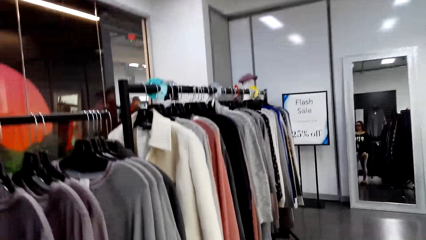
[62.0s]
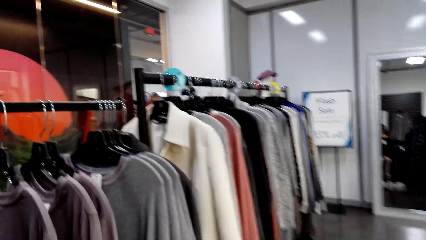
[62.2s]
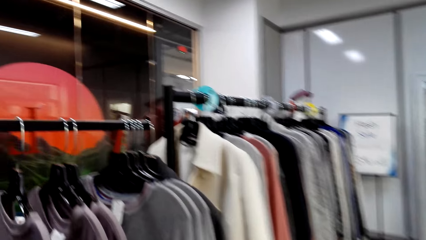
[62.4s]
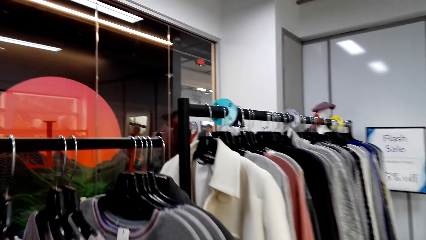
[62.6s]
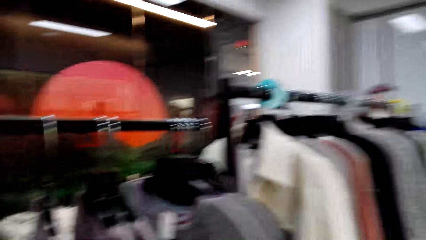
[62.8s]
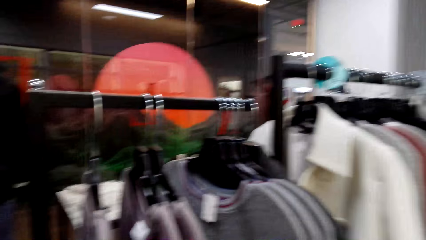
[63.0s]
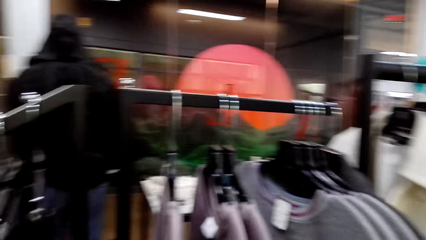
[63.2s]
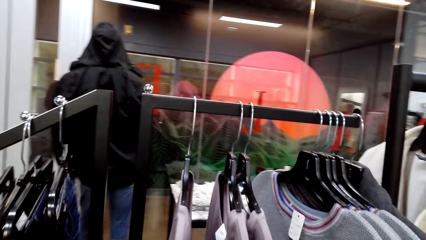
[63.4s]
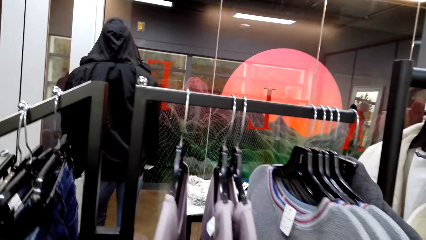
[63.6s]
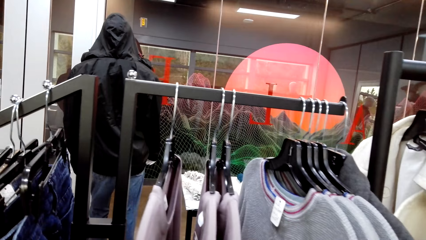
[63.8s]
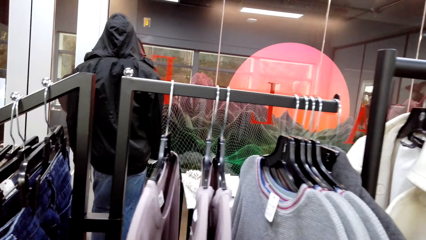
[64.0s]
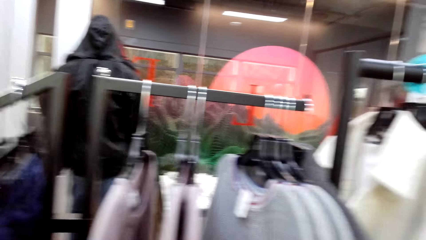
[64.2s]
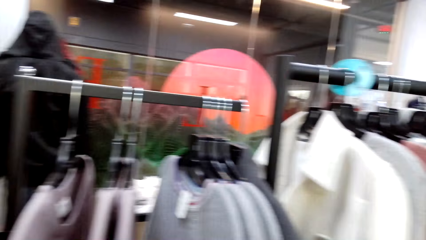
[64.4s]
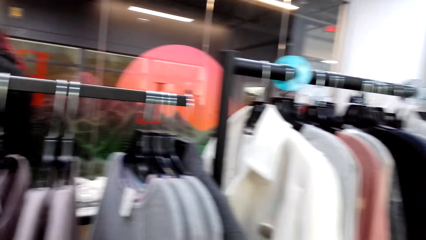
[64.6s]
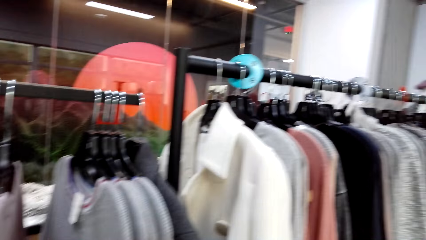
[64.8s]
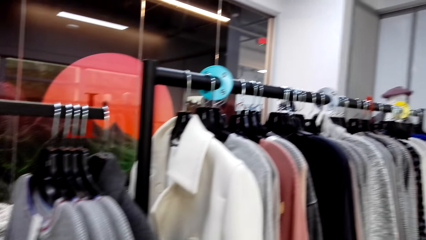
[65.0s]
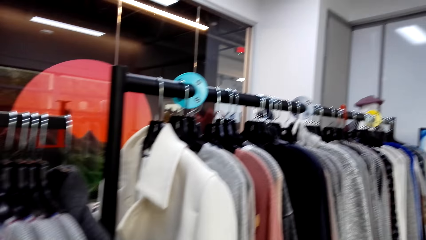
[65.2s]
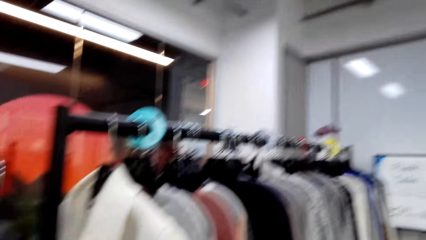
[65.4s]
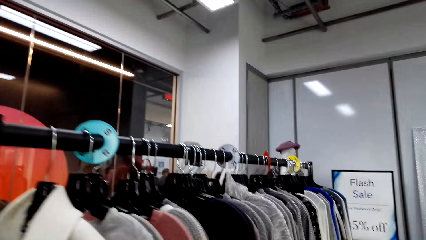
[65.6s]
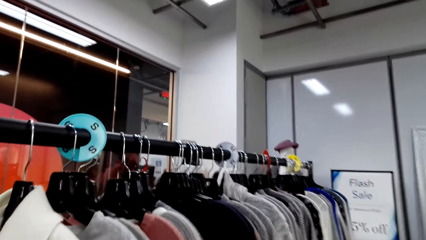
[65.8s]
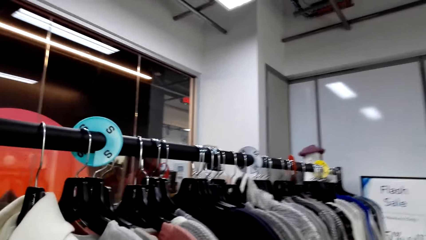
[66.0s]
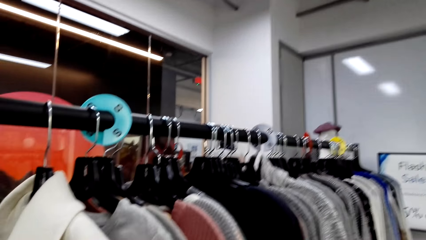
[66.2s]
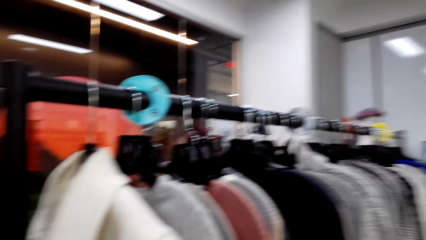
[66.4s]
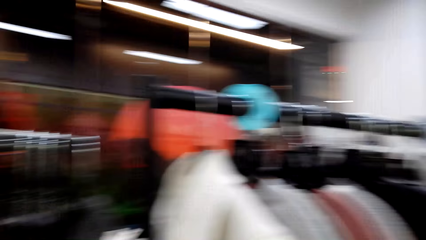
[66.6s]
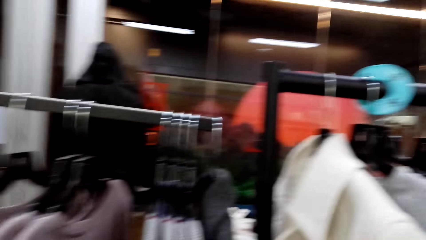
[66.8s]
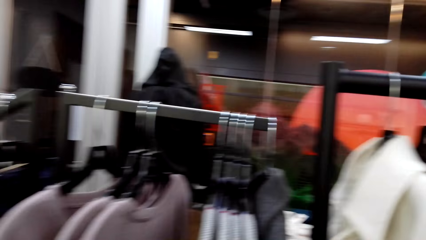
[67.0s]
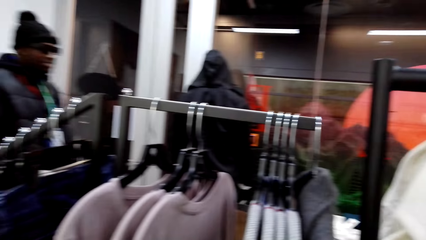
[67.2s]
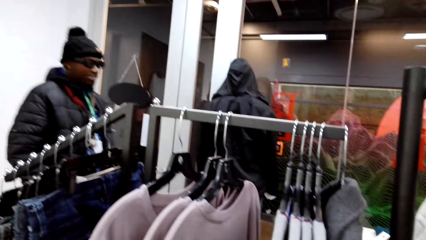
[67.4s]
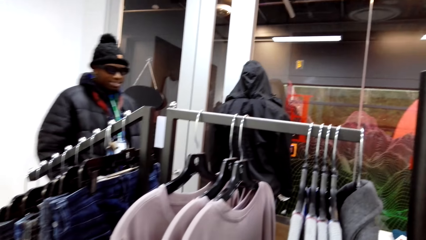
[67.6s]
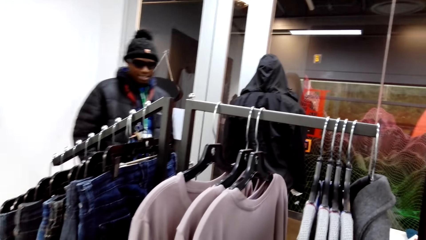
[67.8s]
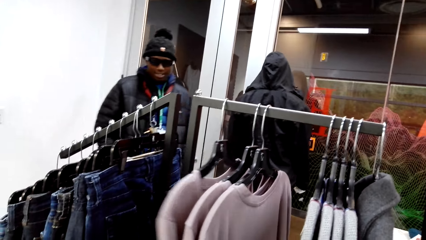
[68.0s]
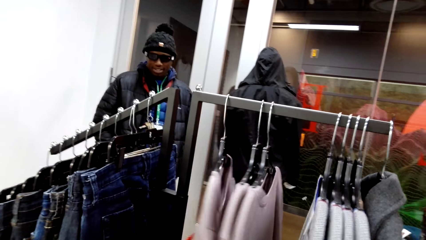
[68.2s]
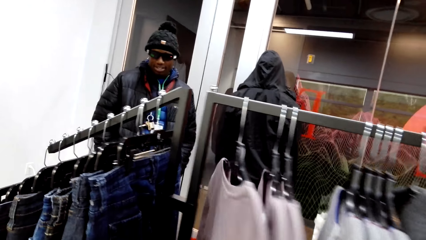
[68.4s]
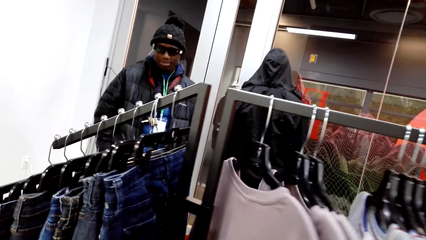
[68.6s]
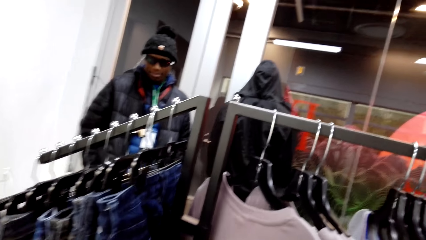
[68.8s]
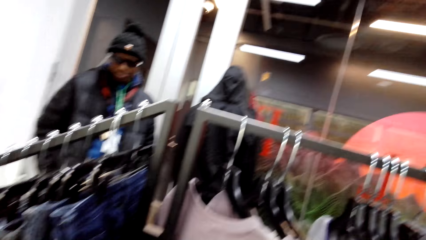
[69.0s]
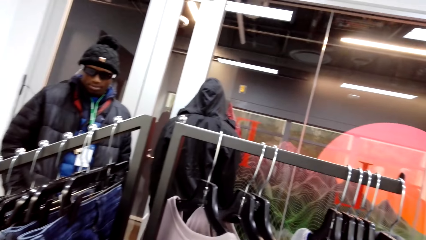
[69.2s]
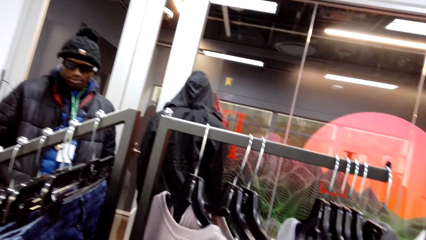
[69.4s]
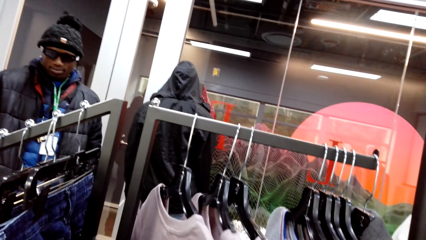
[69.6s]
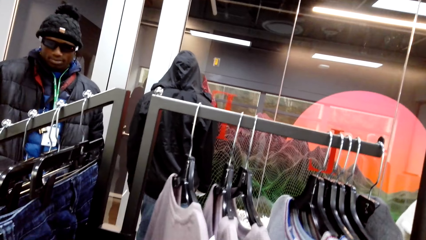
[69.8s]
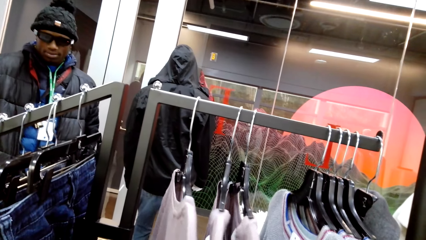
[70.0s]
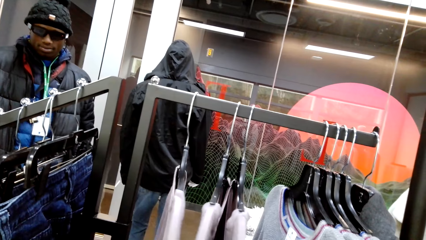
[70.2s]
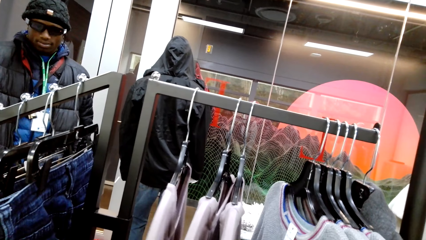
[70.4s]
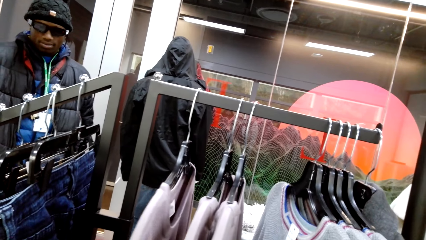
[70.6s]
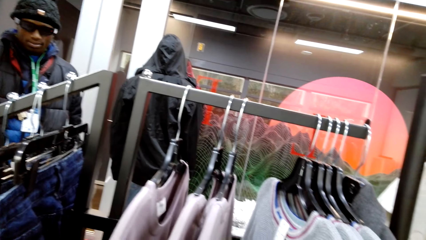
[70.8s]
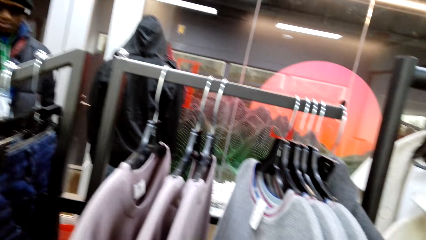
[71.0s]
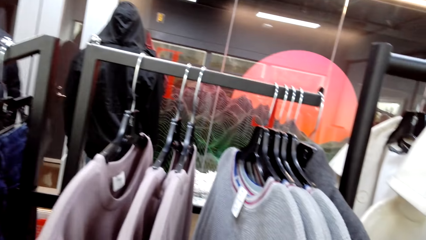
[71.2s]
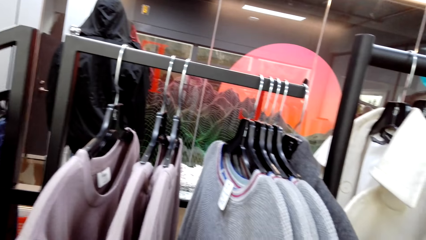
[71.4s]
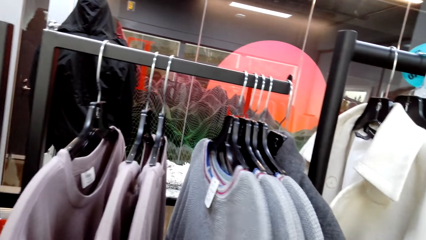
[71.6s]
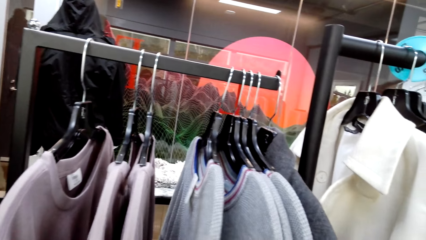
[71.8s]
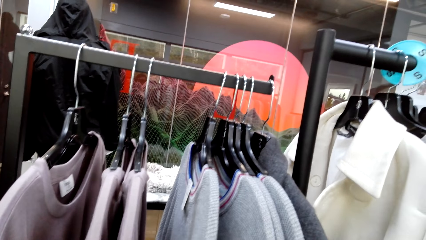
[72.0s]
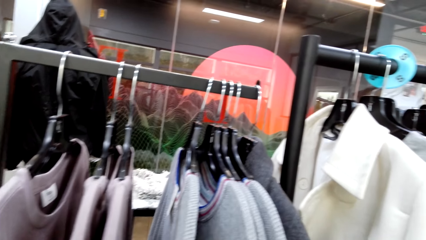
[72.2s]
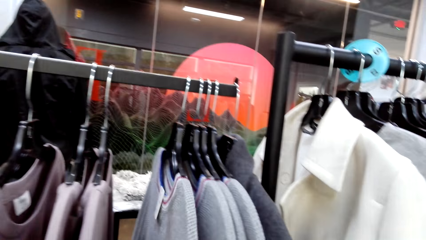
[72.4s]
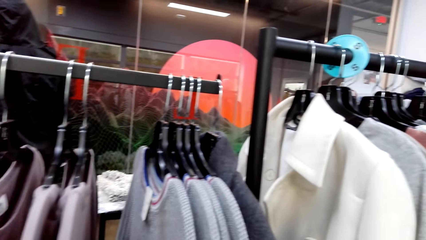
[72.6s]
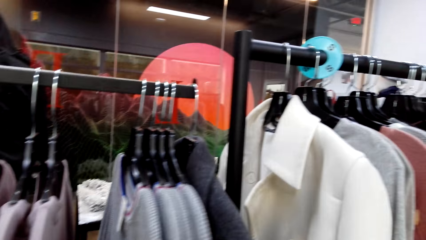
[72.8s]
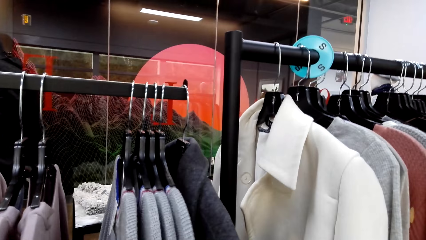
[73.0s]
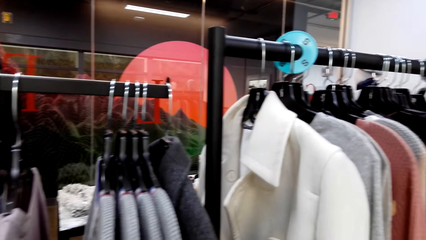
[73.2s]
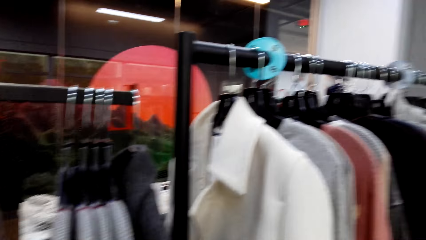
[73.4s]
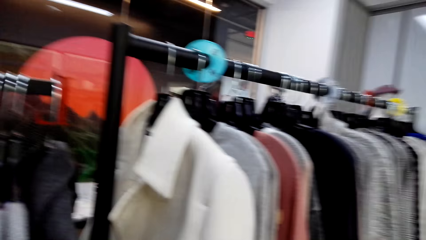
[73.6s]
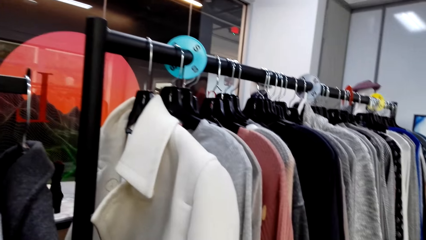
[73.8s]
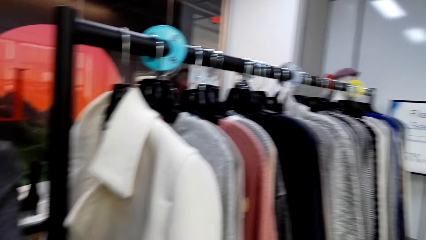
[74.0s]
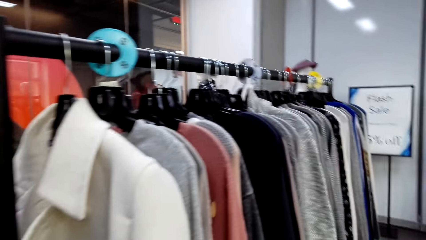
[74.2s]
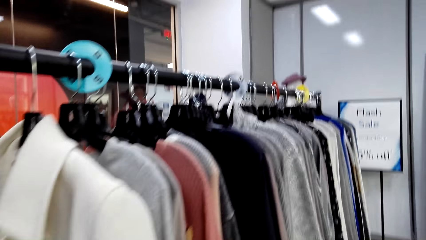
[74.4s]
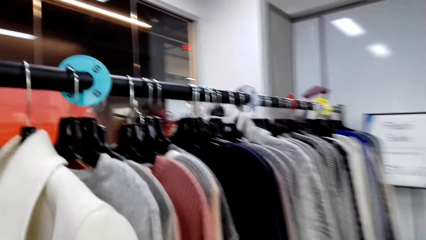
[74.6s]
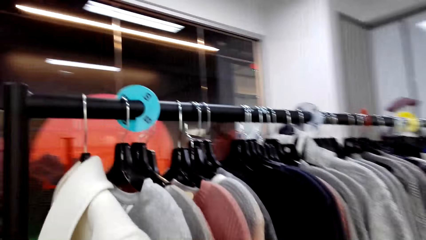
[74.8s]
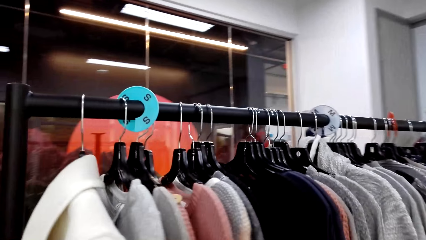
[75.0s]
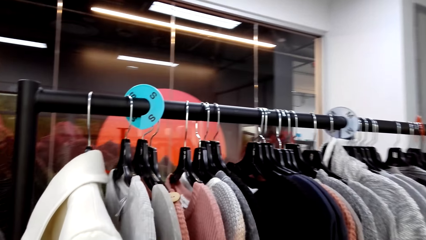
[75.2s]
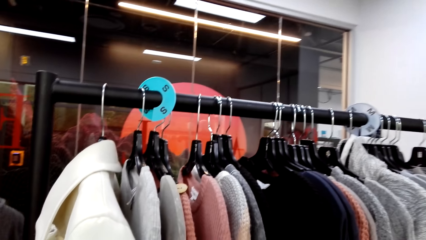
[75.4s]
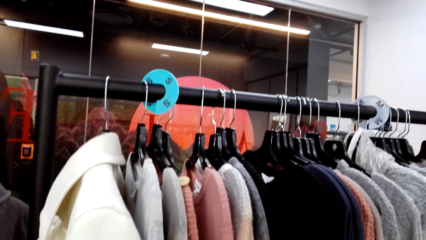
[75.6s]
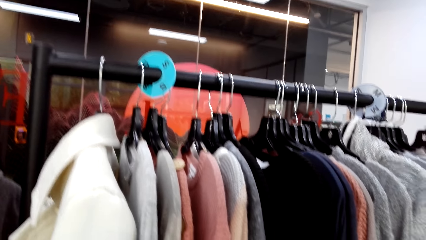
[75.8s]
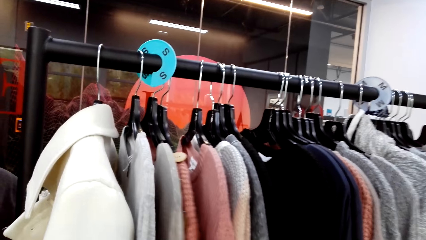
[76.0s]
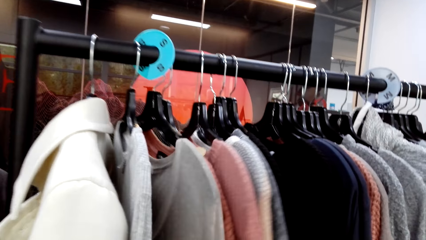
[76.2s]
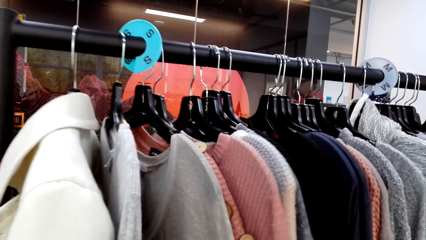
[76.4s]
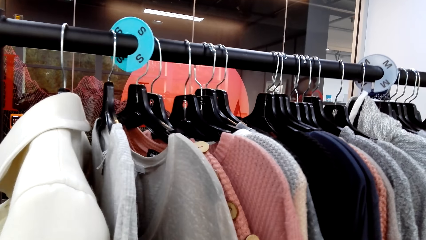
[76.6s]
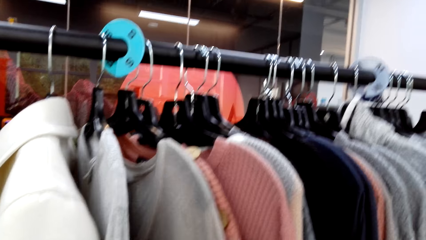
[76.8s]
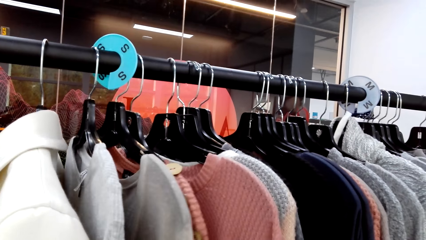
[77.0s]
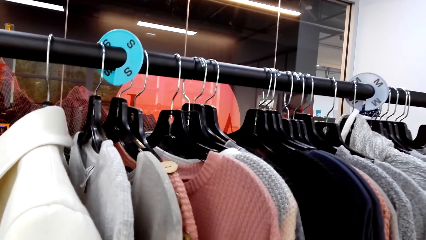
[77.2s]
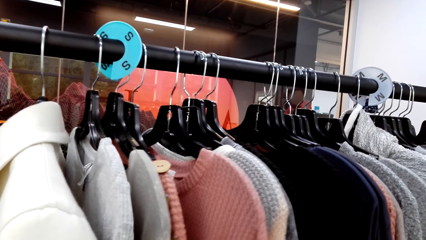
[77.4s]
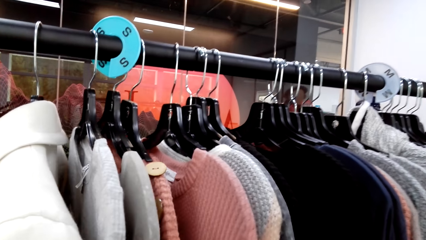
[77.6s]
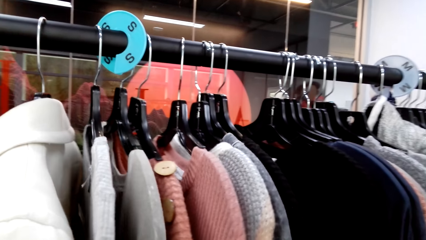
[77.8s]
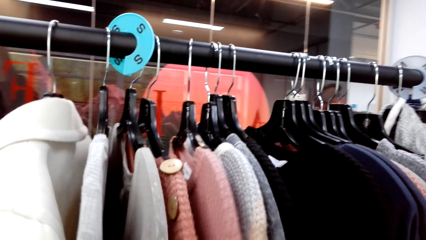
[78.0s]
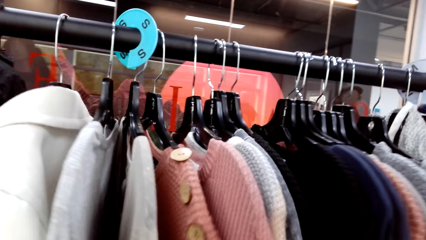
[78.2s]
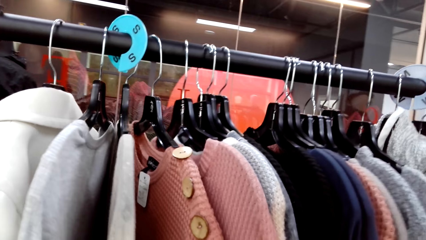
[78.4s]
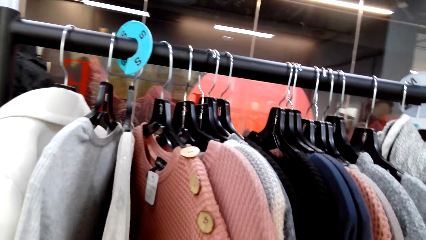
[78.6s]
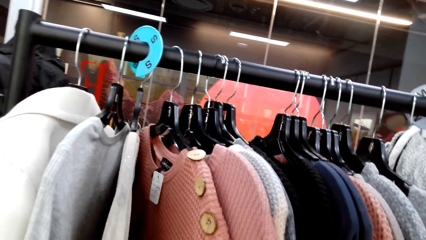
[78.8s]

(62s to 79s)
The camera wearer looks around the hanging line. They hold the clothes. They touch a sweater on the hanging line.
